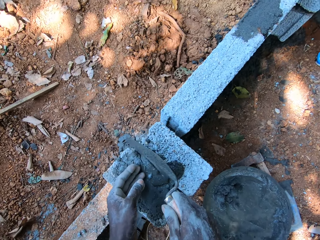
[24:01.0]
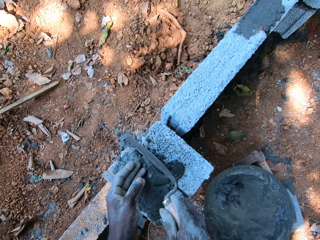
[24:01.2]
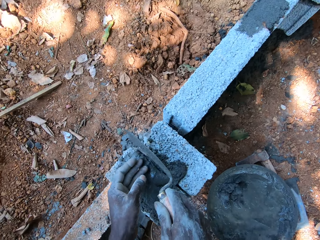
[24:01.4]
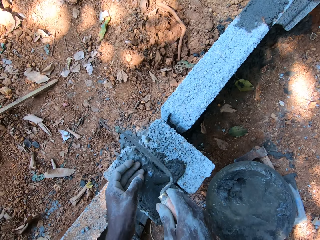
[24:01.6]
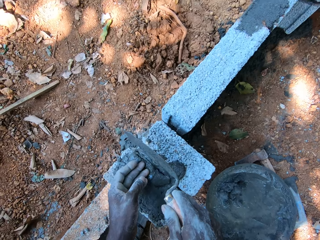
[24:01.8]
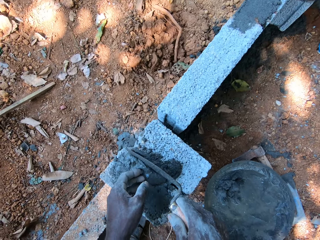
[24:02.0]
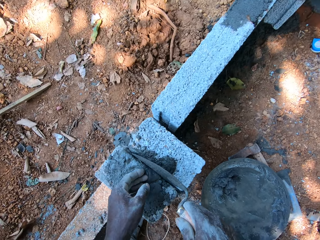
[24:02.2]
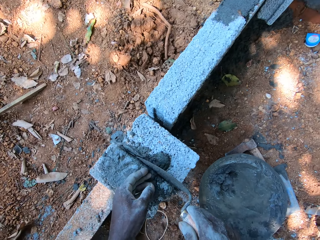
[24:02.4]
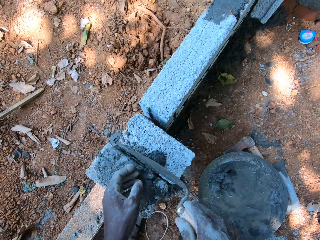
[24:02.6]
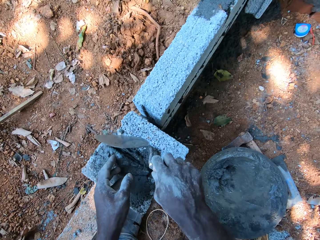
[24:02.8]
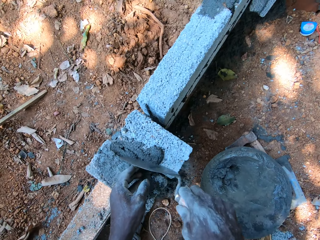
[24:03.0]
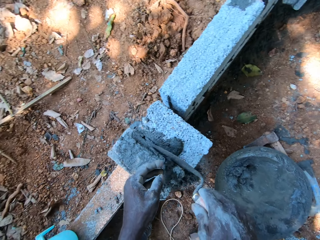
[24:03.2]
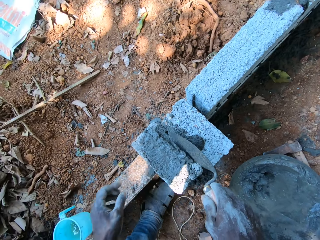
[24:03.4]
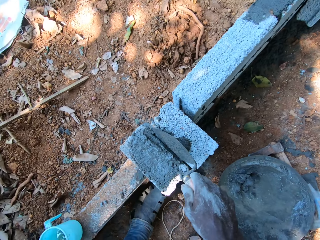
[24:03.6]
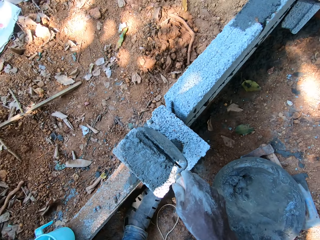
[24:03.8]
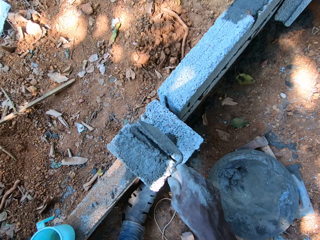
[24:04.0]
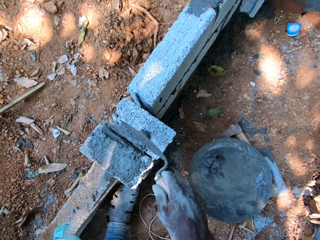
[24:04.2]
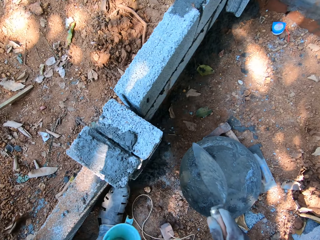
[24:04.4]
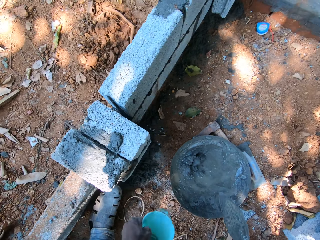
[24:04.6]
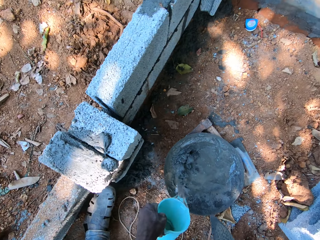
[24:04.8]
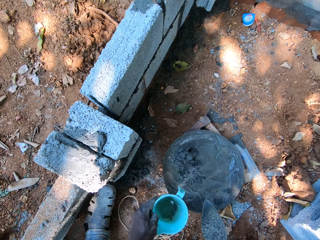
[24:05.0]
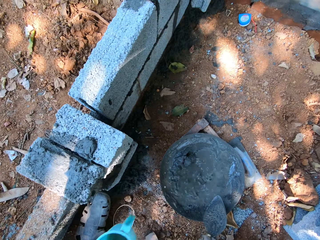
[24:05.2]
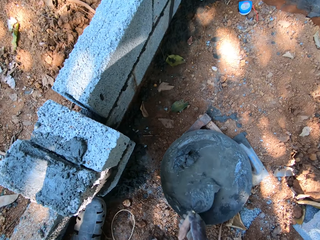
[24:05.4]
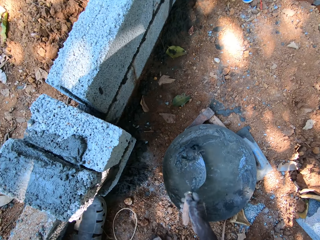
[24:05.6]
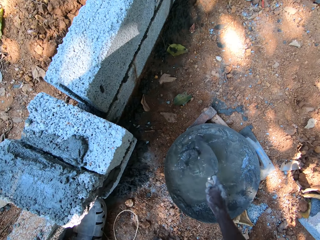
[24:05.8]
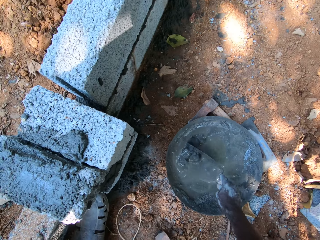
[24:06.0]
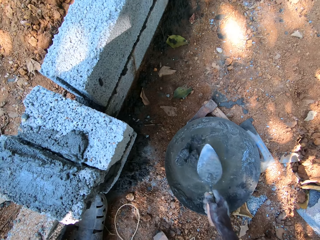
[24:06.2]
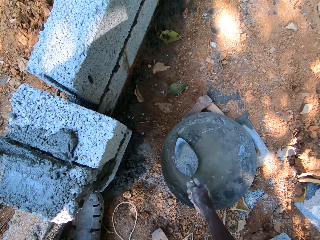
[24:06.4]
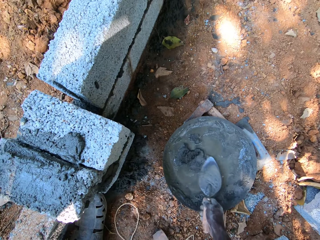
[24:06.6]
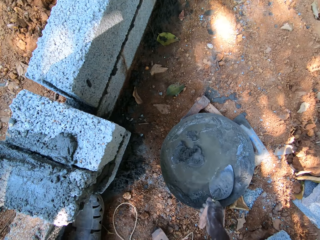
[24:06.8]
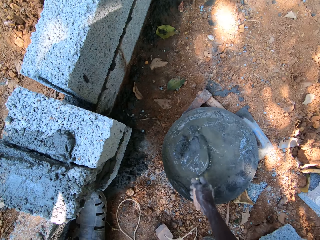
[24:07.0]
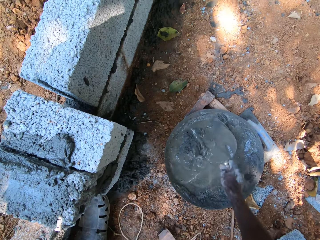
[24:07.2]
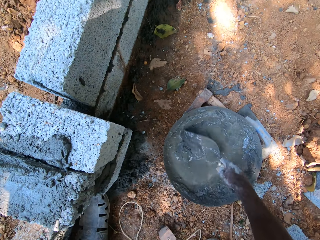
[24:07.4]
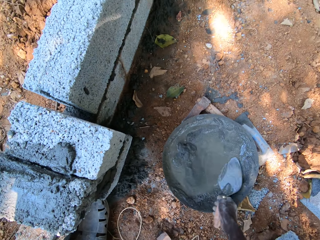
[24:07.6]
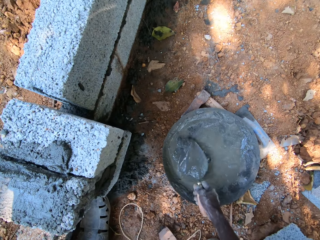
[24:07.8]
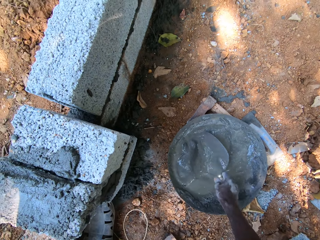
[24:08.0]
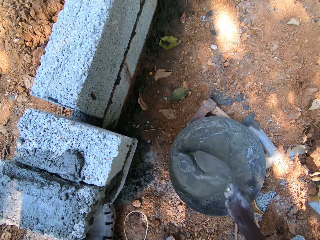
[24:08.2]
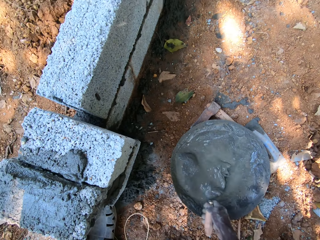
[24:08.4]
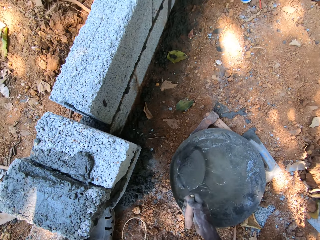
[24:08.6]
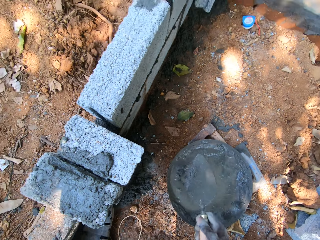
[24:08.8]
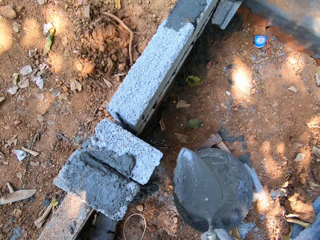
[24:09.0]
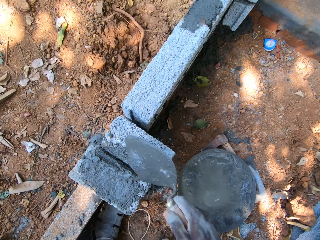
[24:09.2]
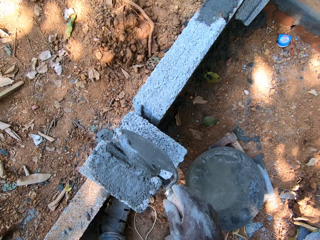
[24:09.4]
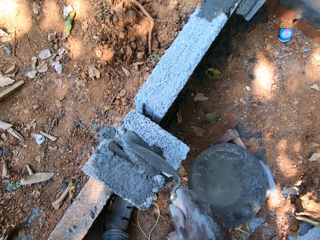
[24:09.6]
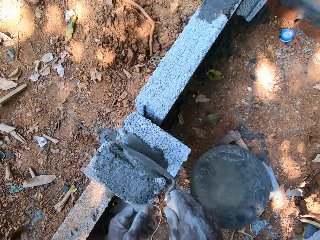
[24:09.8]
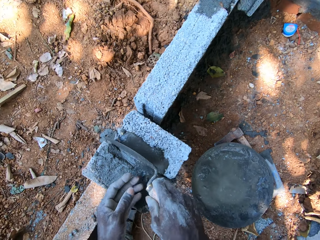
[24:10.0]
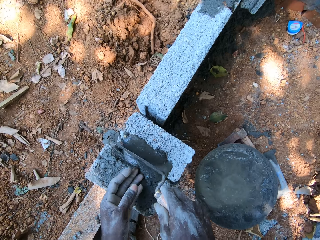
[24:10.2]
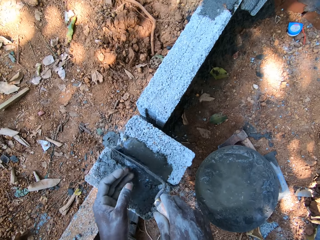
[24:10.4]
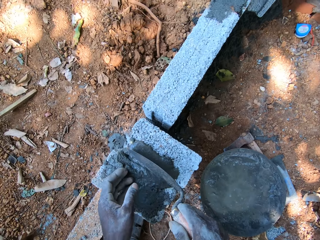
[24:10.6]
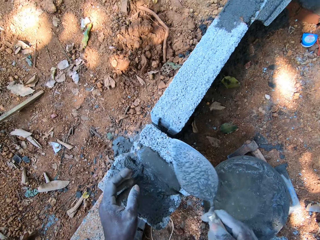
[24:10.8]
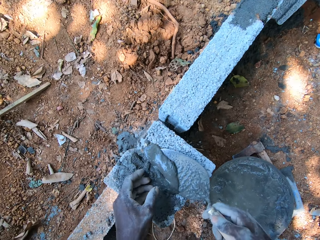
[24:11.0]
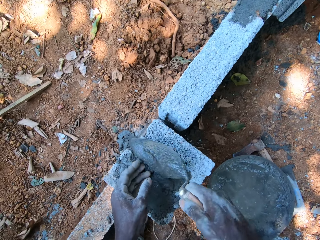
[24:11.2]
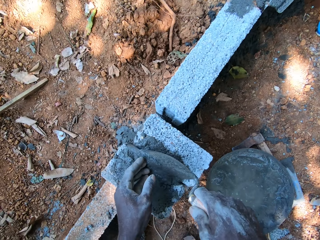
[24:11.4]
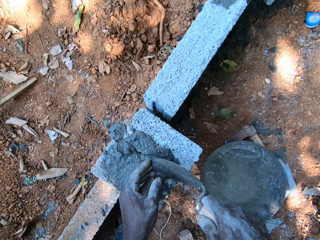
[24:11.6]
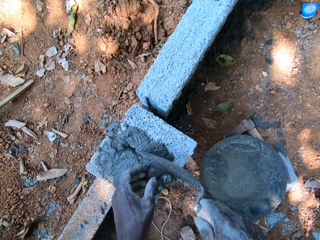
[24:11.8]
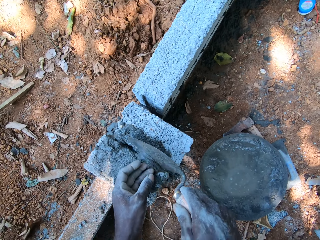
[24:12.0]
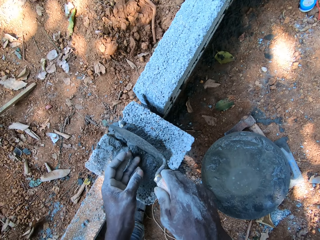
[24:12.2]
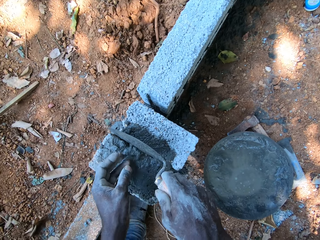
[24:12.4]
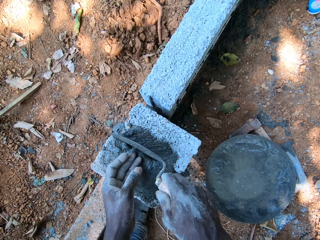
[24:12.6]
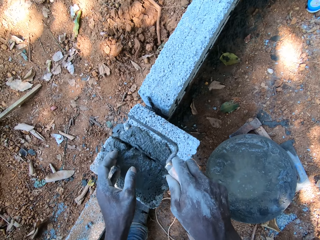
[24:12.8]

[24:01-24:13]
The camera wearer applies the mortar on the fence with the trowel in his right hand. He carries a jug of water from the fence with his left hand. He pours water from the jug of water in his left hand into the pan. He stirs mortar in the pan with the trowel in his right hand. He packs mortar from the pan with the trowel in his right hand. He pours the mortar in the trowel in his right hand on the fence. He applies the mortar on the fence with the trowel in his right hand. He applies the mortar on the fence with the trowel in his right hand and his left hand.

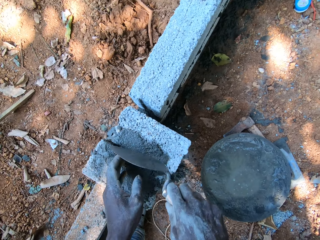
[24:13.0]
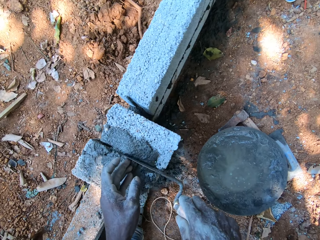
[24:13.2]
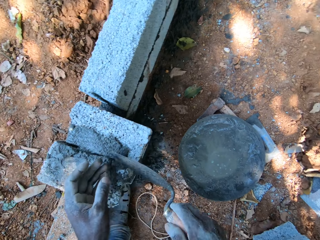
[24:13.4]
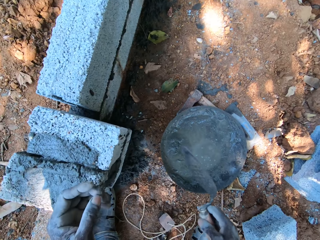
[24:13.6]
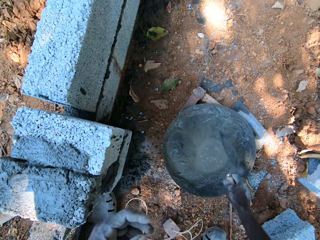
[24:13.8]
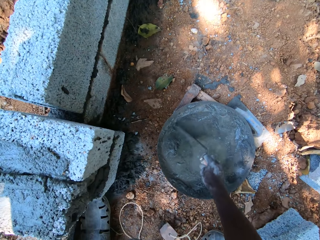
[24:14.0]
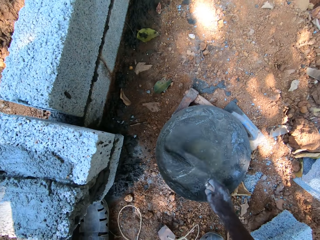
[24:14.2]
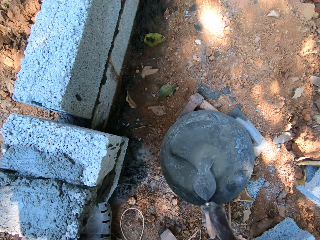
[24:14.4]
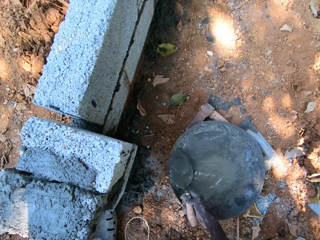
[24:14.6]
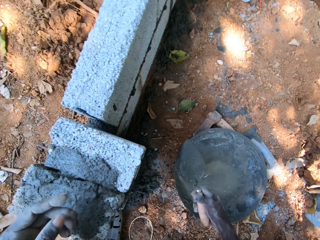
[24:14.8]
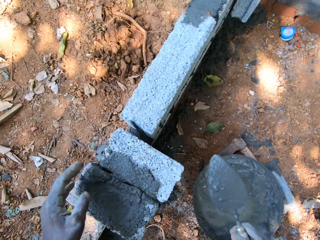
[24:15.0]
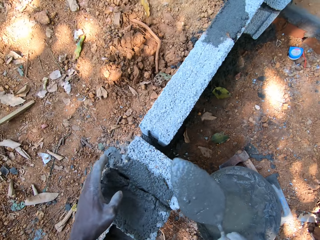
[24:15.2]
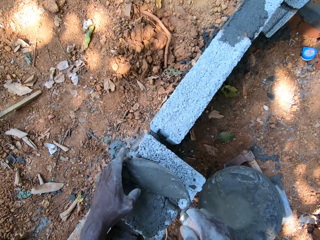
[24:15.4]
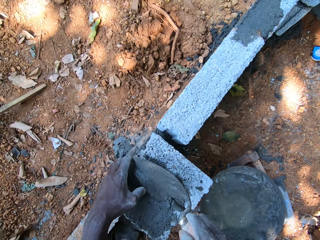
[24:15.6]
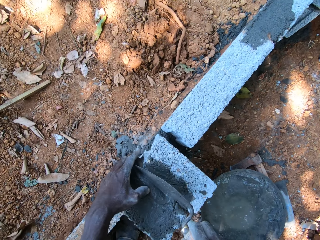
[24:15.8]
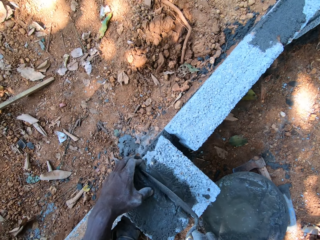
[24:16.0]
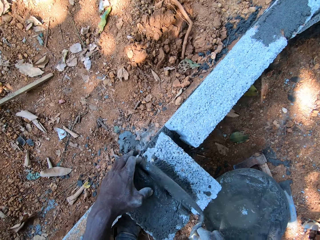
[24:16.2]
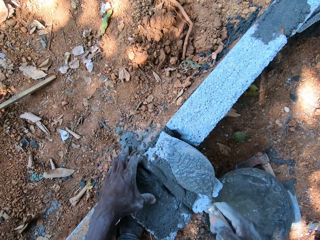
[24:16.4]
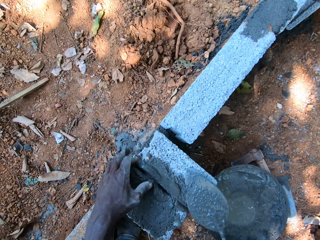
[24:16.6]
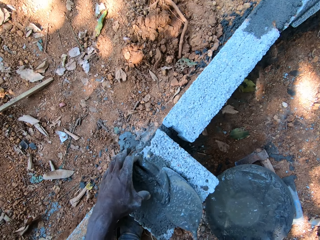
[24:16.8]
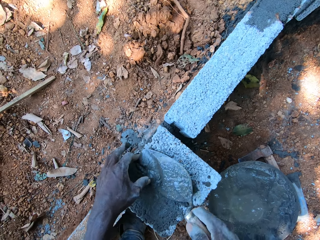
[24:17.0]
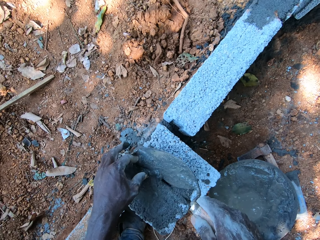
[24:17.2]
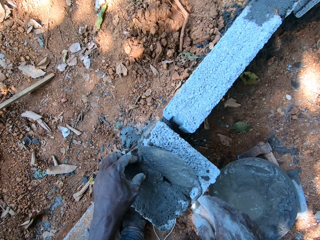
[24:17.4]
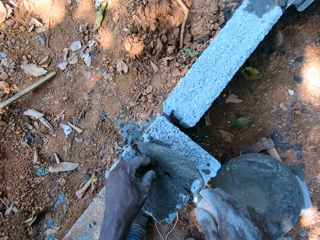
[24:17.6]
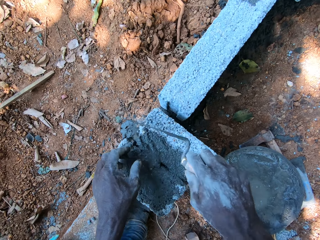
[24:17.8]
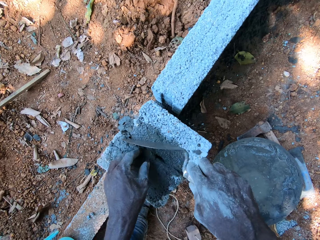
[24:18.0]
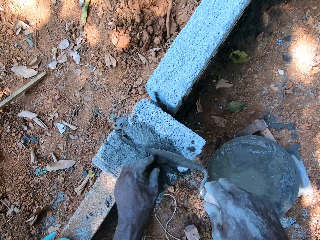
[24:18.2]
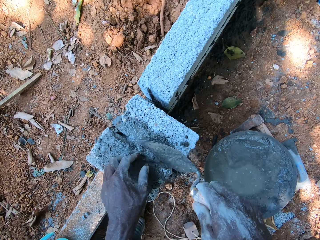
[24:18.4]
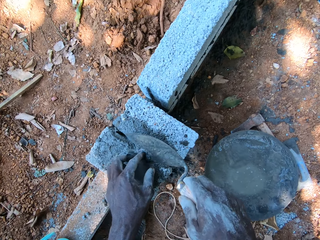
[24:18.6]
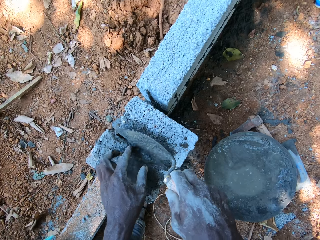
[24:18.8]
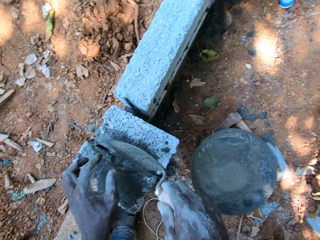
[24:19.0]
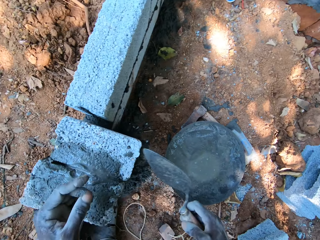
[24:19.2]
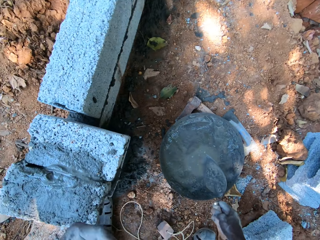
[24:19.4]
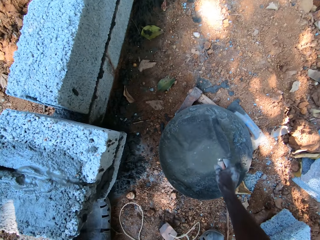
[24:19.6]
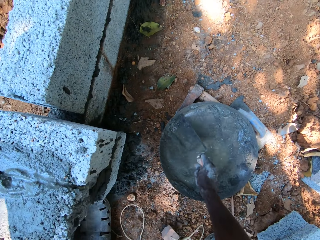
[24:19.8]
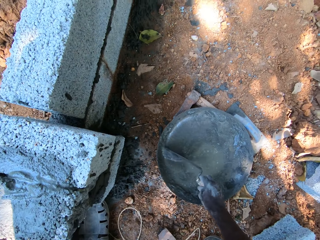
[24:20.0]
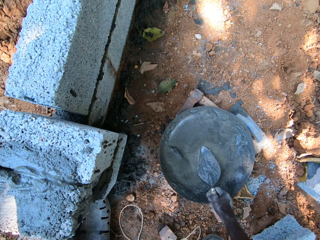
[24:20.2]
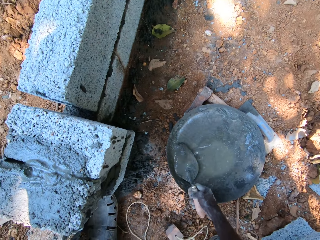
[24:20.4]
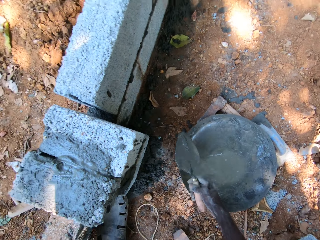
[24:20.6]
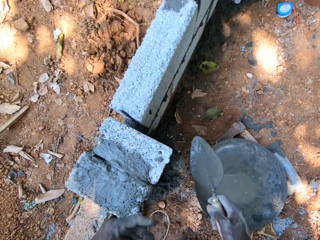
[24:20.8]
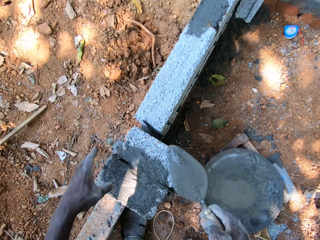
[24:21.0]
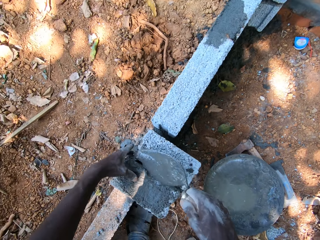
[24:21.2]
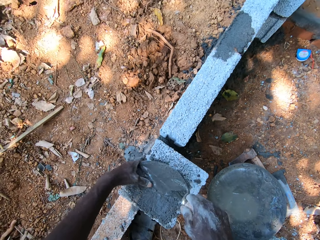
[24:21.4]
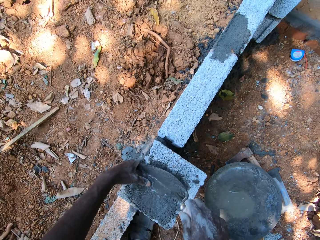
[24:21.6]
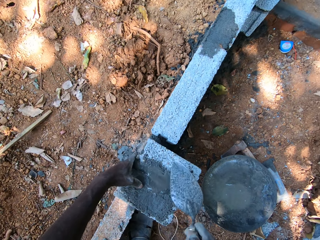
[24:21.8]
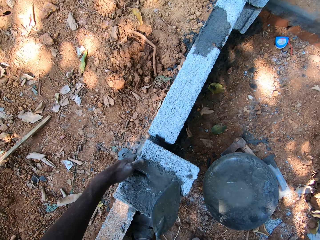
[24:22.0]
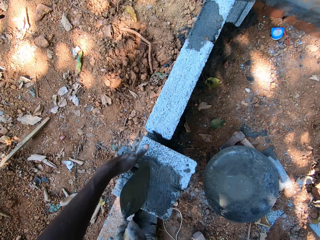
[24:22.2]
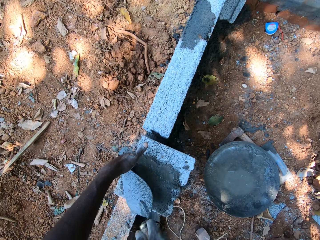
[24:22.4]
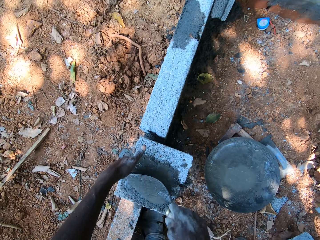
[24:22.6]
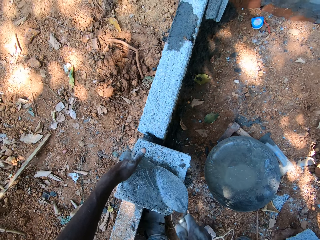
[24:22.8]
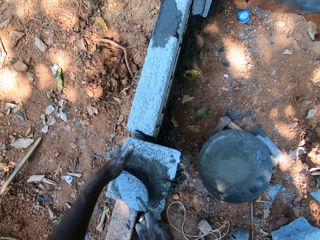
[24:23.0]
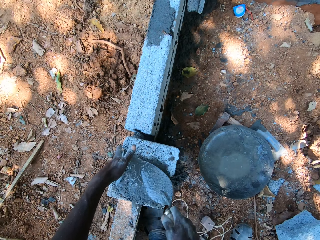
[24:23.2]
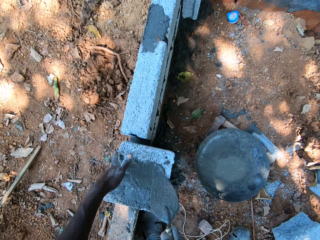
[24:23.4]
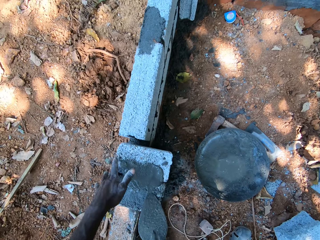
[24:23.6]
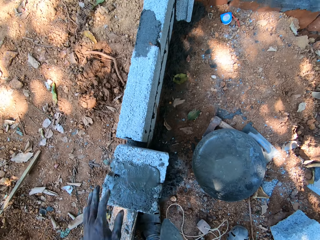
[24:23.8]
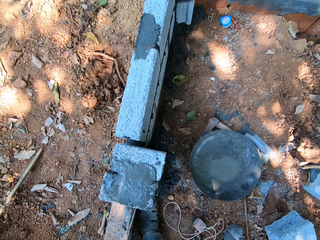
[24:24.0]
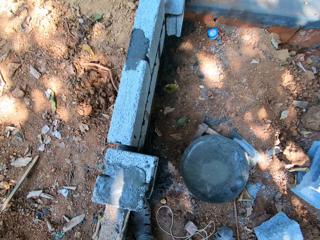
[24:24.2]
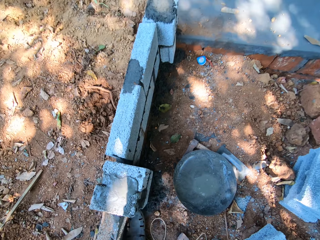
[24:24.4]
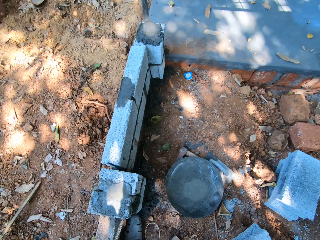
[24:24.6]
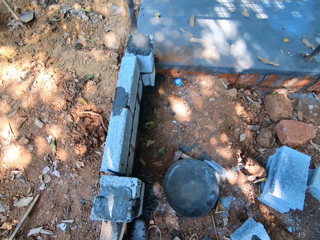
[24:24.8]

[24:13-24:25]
The camera wearer stirs mortar or cement in the pan with the trowel in his right hand. He packs mortar from the pan with the trowel in his right hand. He holds the block on the fence with his left hand. He pours the mortar in the trowel in his right hand on the fence. He touches the cement. He applies the mortar on the fence with the trowel in his right hand. He applies the mortar on the fence with the trowel in his right hand and his left hand. He stirs mortar in the pan with the trowel in his right hand. He packs mortar from the pan with the trowel in his right hand. He places his left hand on the fence. He pours the mortar in the trowel in his right hand on the fence. He touches the cement. He applies the mortar on the fence with the trowel in his right hand. He removes his hands from the fence.
